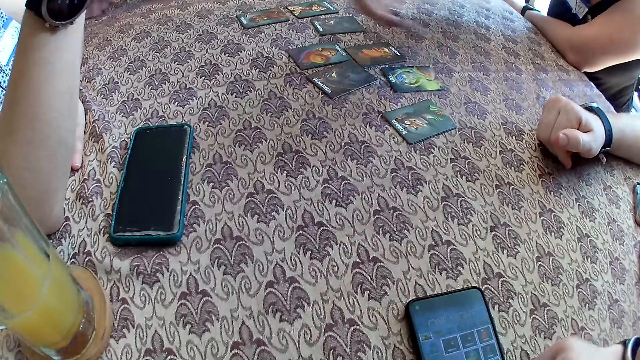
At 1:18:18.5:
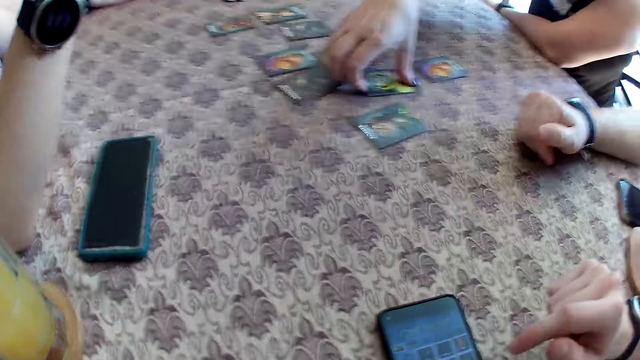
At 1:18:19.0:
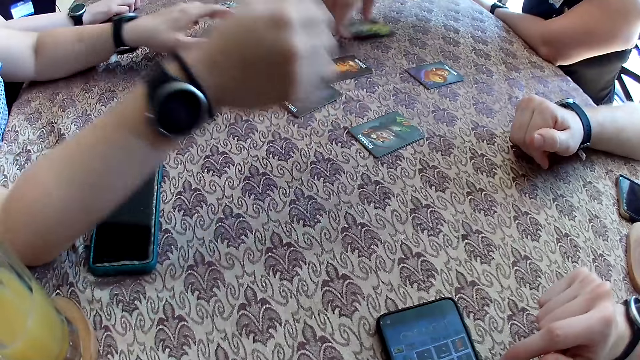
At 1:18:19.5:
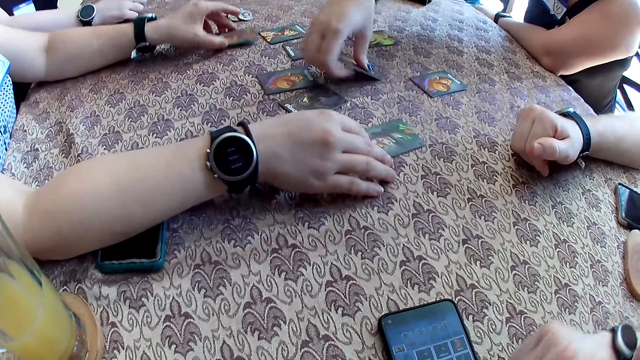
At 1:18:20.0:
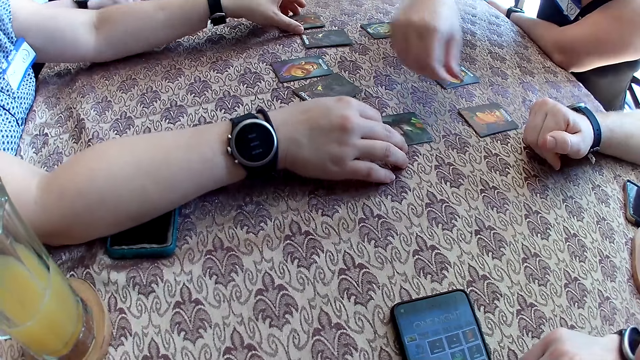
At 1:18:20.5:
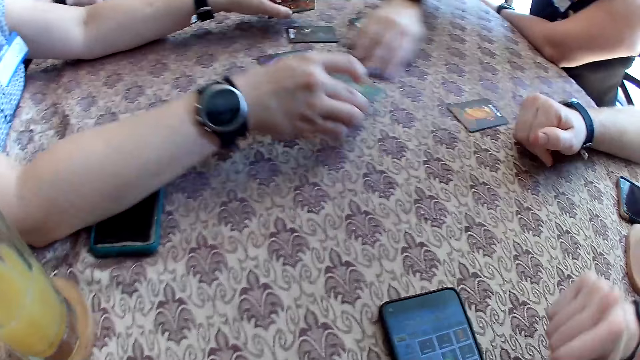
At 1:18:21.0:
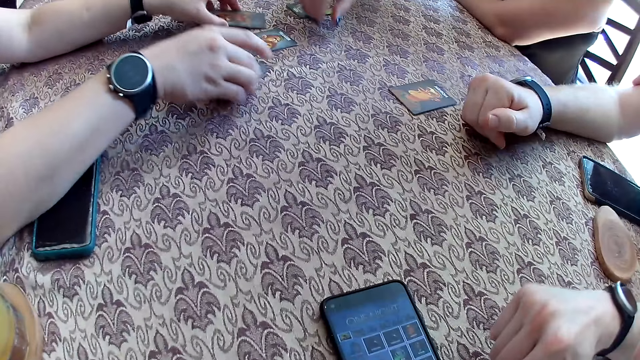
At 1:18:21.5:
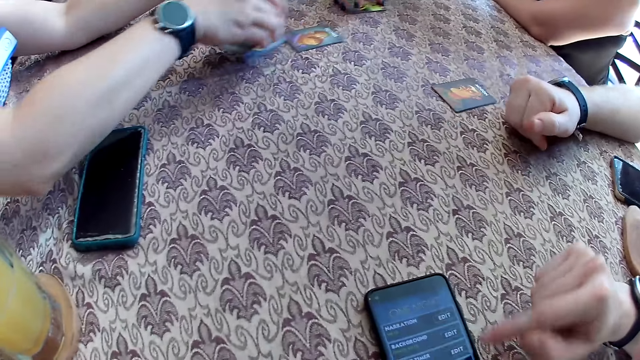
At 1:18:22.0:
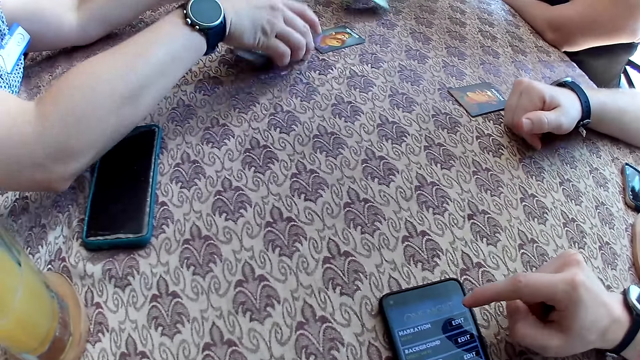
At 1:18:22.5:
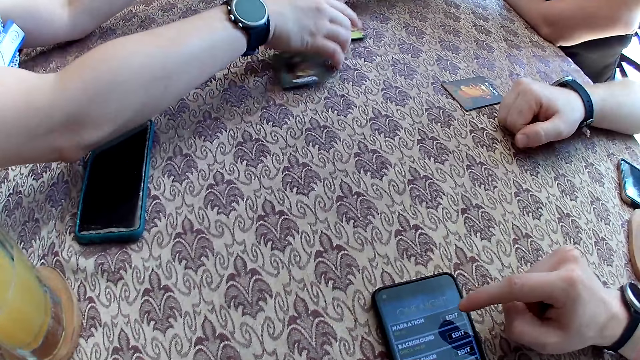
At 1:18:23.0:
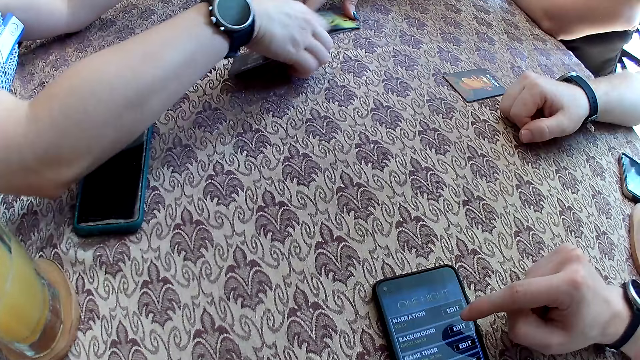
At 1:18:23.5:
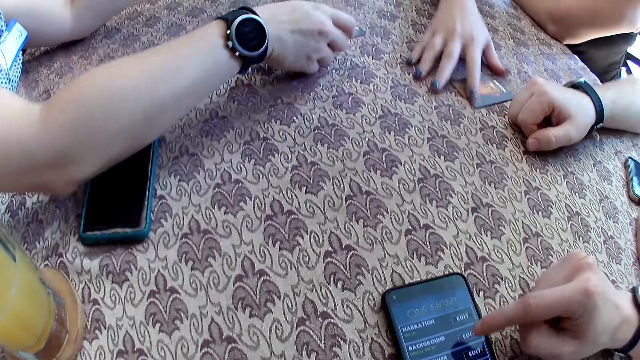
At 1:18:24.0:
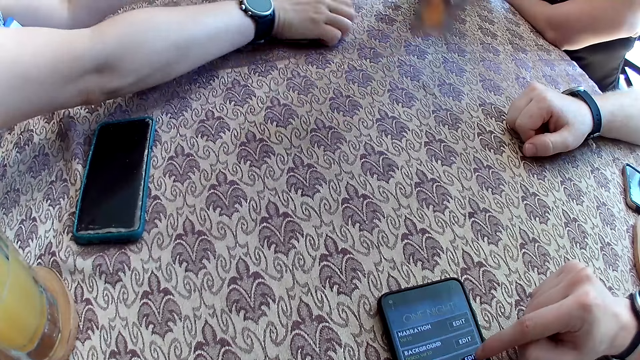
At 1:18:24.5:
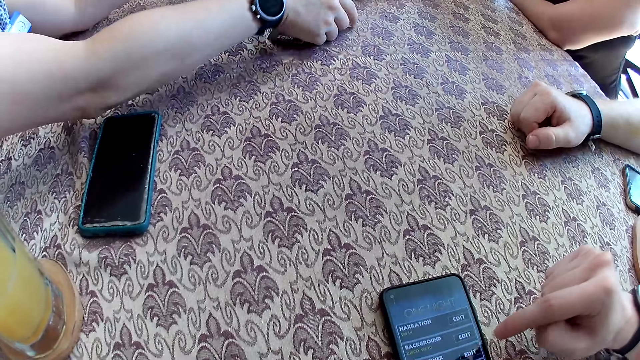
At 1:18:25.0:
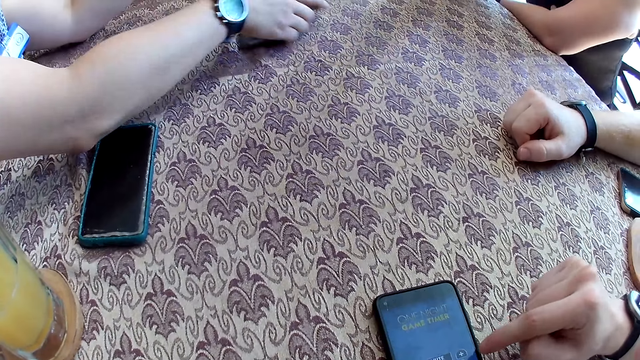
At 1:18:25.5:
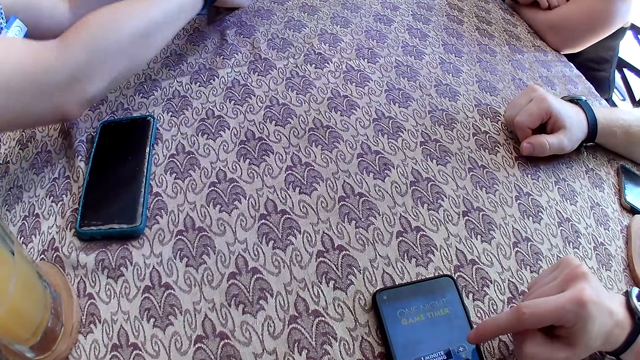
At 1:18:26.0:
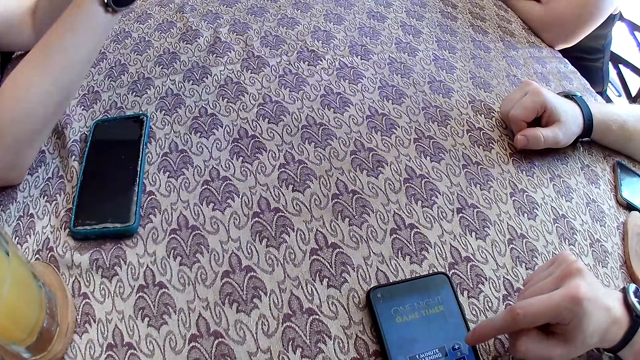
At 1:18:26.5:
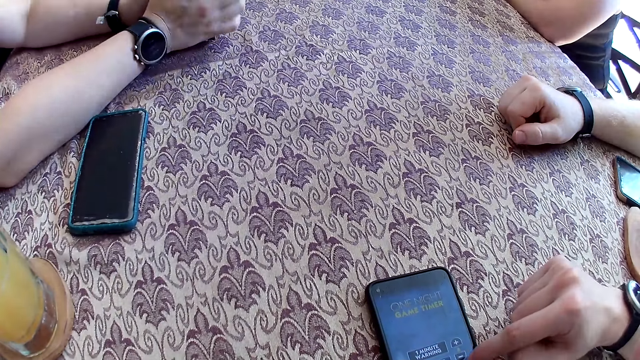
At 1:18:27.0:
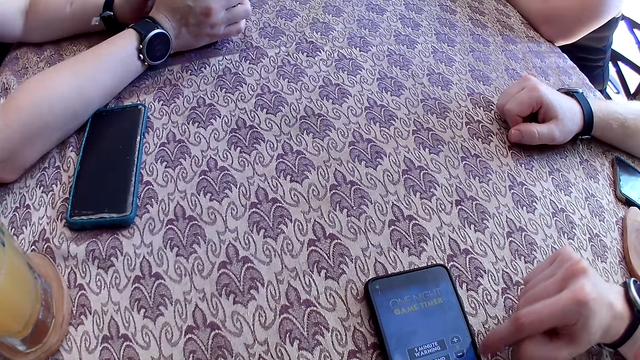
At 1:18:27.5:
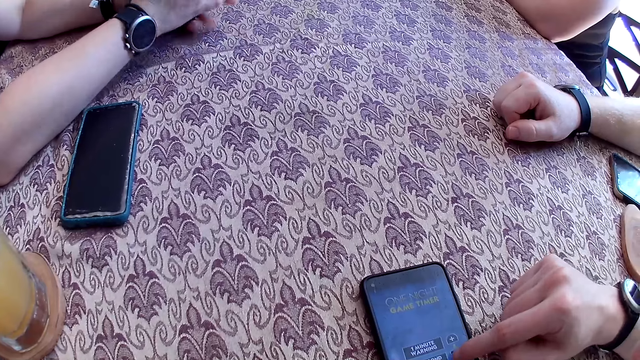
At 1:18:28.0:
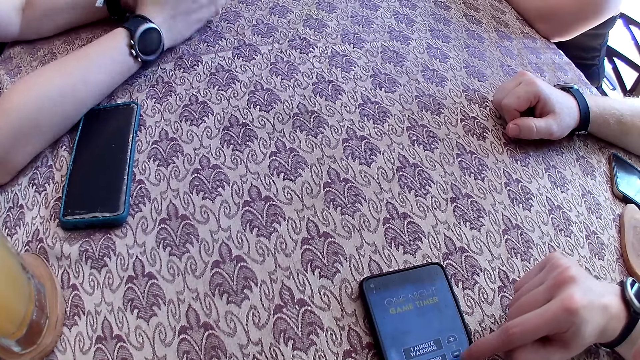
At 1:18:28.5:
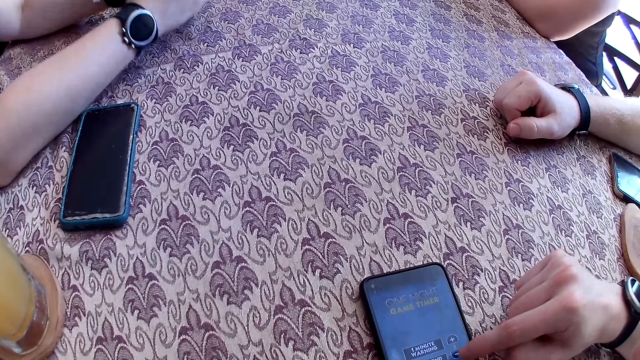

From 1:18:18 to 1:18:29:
A woman picks a card on the table with her right hand. The camera wearer operates the cellphone on the table with his right hand. The woman drops the card in her right hand on the table. She picks a card on the table with her right hand. She drops the card in her right hand on the table. Another woman picks a card on the table with her left hand. The first woman picks a card on the table with her right hand. The first woman drops the card in her right hand on the table. The other woman drops the card in her left hand on a card on the table. The other woman picks a card on the table with her right hand. The first woman slides a card on the table with her right hand. The other woman picks the cards with her left hand. The other woman gathers the cards on the table with both hands. The first woman picks a card on the table with her right hand. The camera wearer scrolls on the cell phone on the table. The first woman picks a card on the table with her right hand. The other woman arranges the cards with both hands.

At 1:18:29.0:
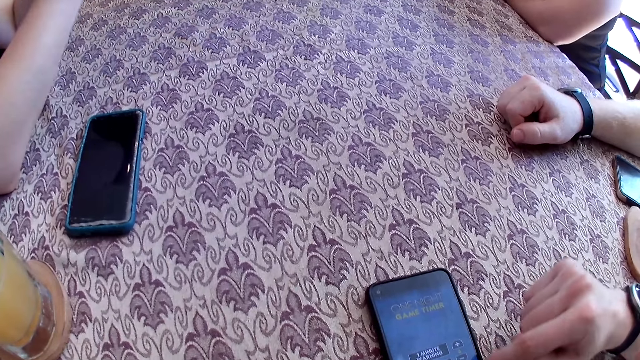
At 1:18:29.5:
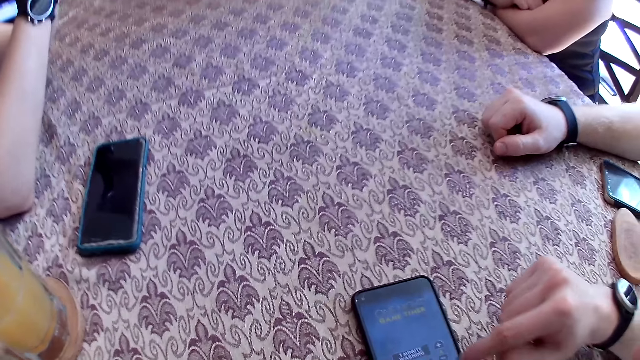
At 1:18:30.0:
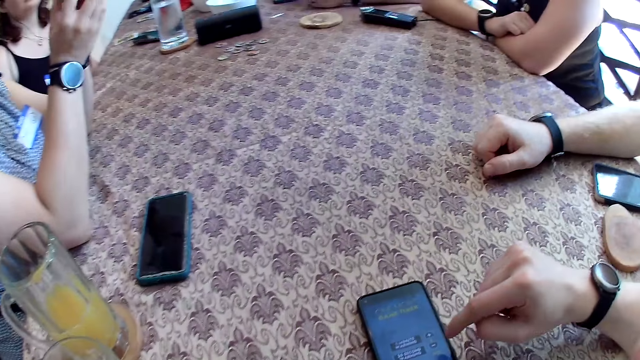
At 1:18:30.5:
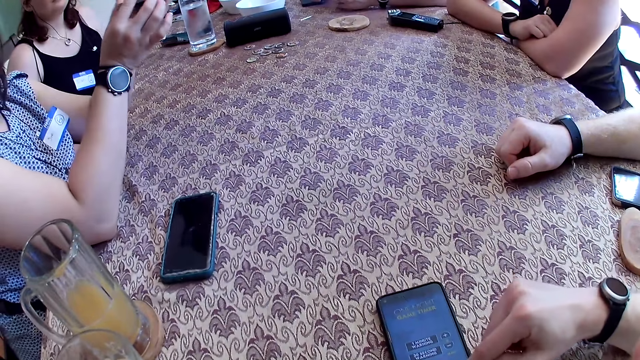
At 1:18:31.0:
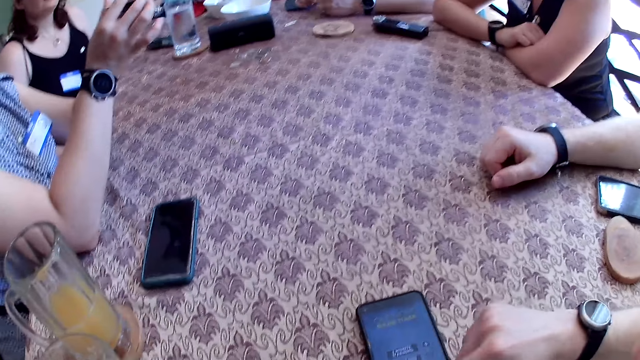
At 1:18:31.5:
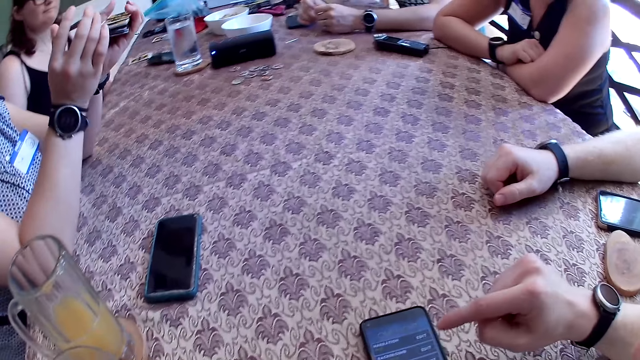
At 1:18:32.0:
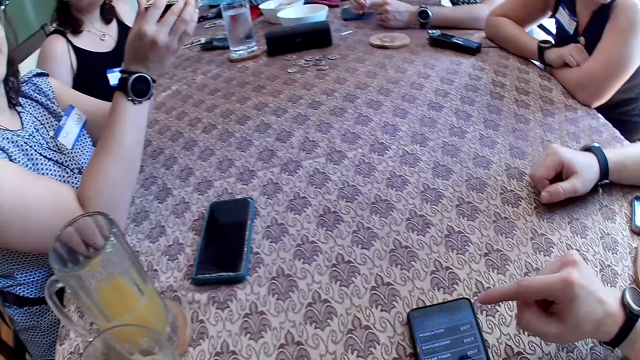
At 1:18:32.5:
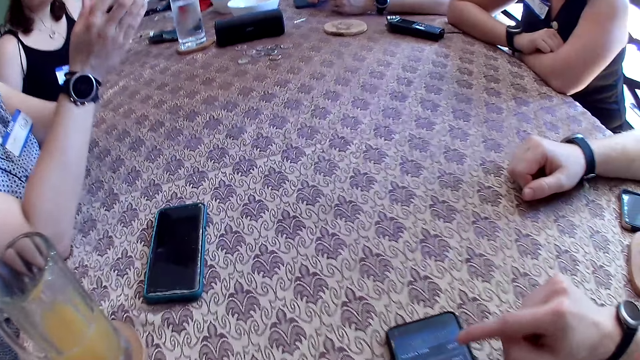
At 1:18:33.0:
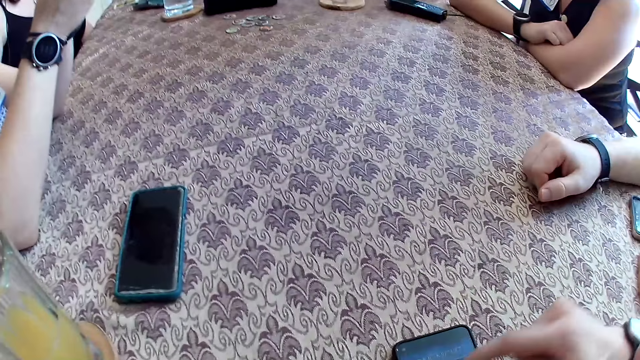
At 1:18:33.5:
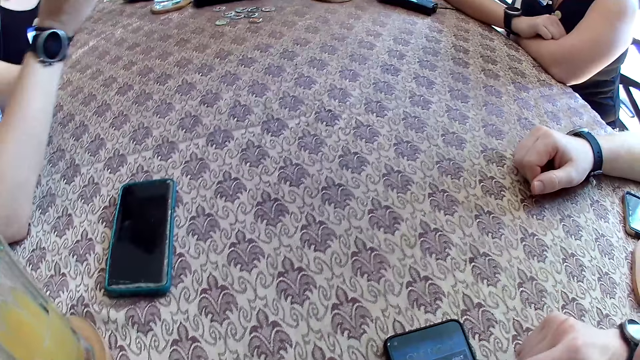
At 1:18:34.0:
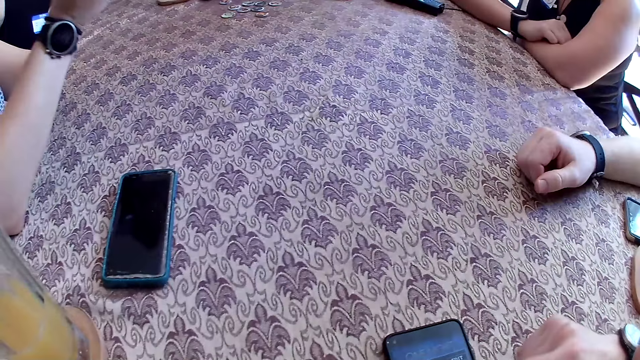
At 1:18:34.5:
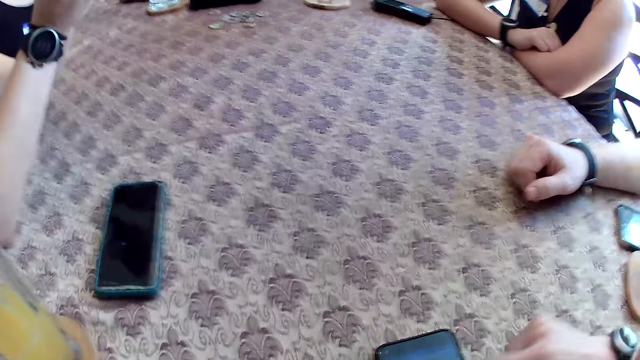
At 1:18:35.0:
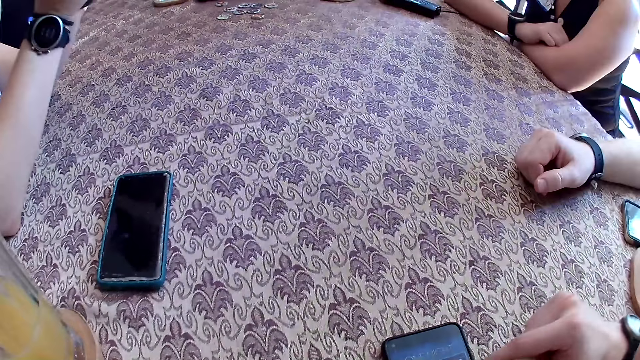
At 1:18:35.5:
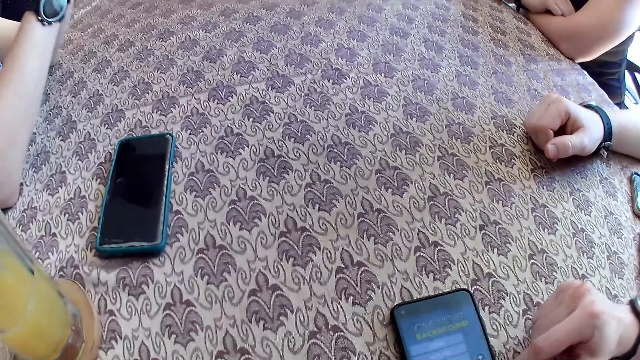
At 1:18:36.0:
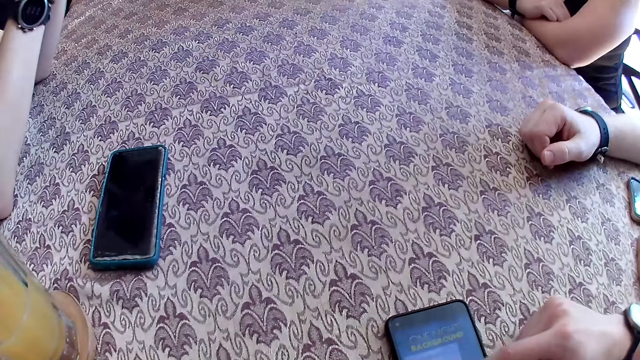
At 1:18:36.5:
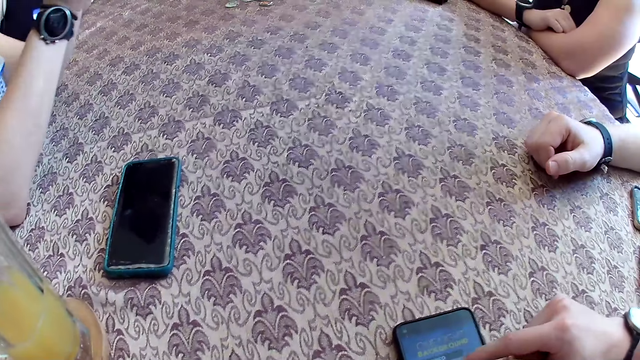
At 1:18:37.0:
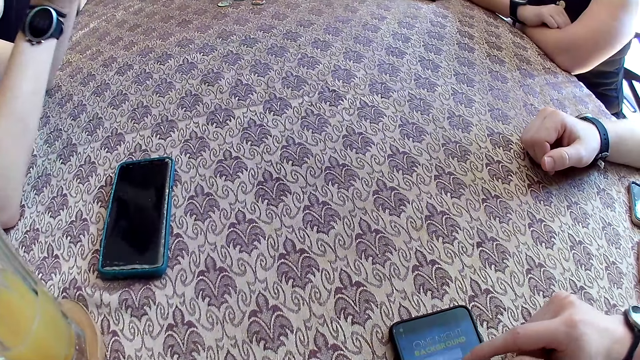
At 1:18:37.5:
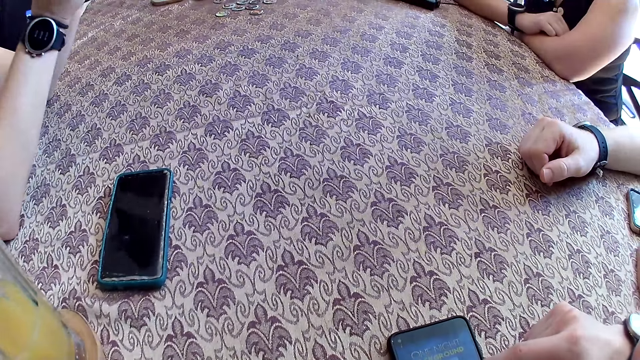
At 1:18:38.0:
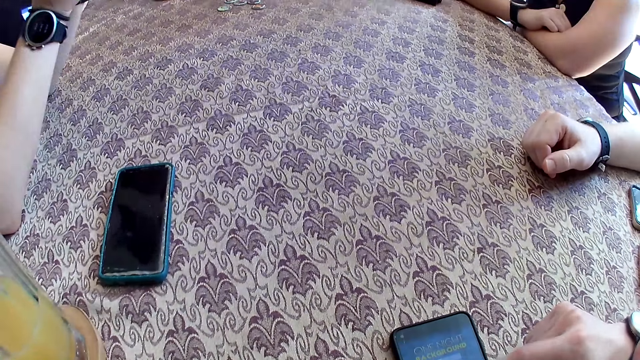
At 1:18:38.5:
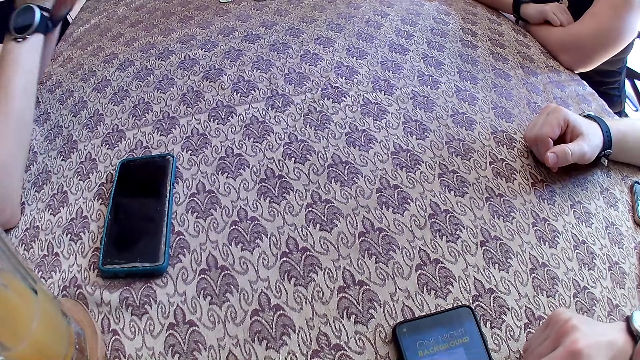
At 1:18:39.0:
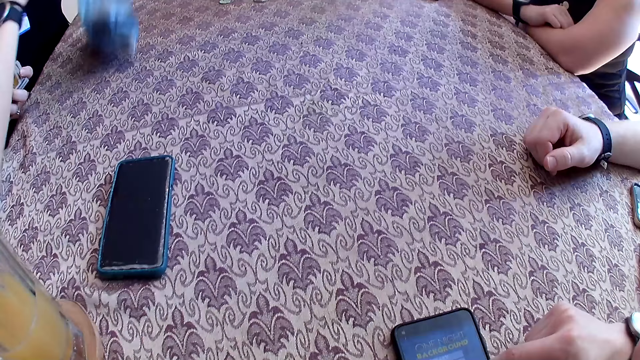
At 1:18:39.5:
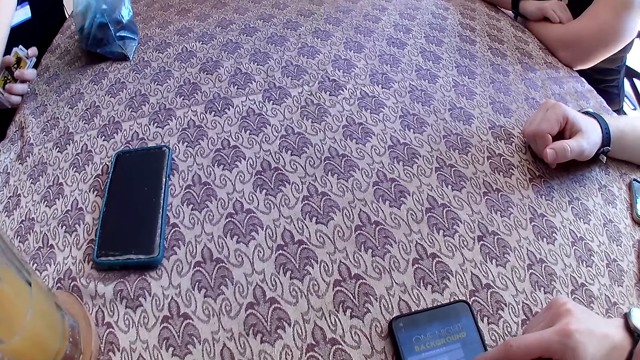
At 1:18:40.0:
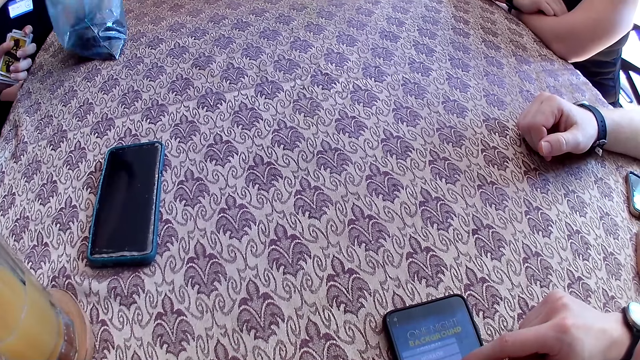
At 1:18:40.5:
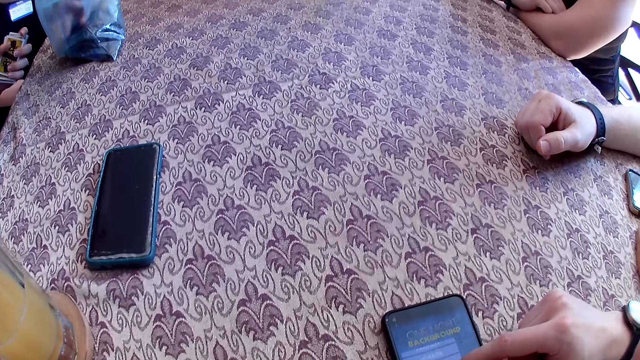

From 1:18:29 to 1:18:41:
A woman shuffles the cards with both hands. Another woman drops the bag of jerky on the table with her right hand.
